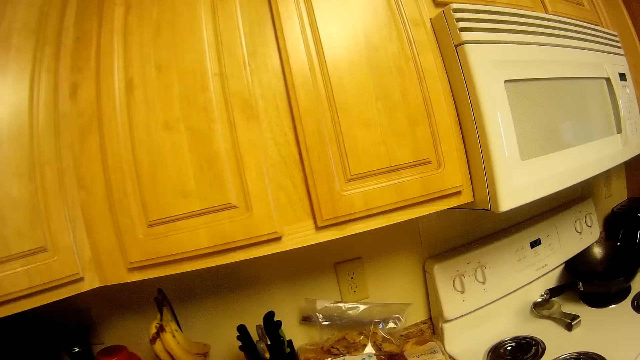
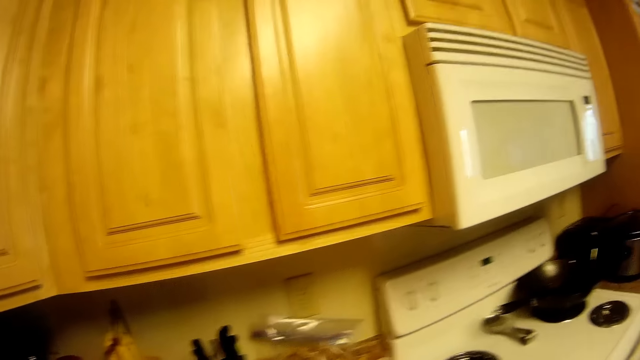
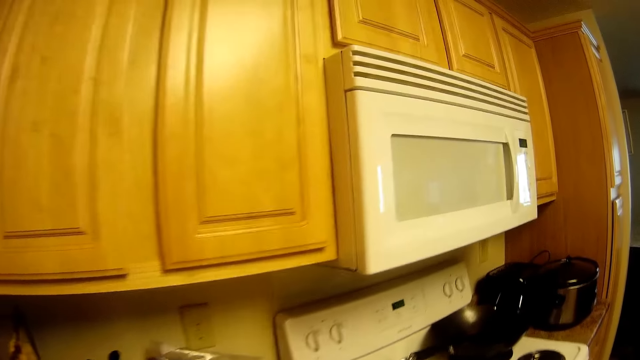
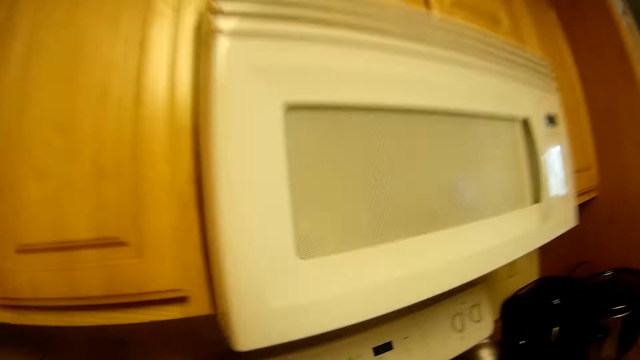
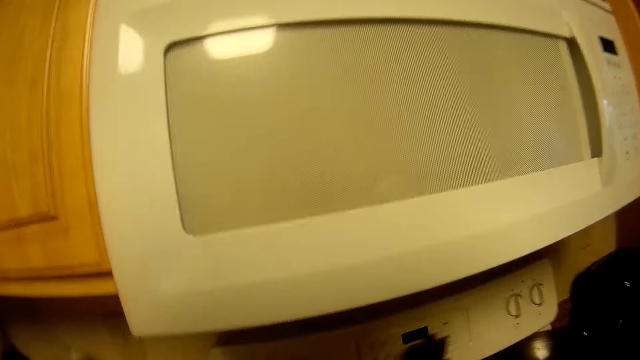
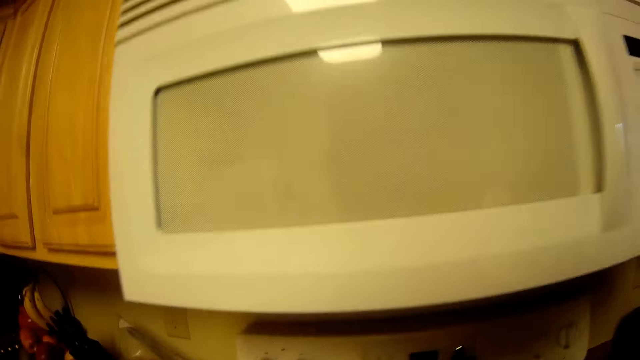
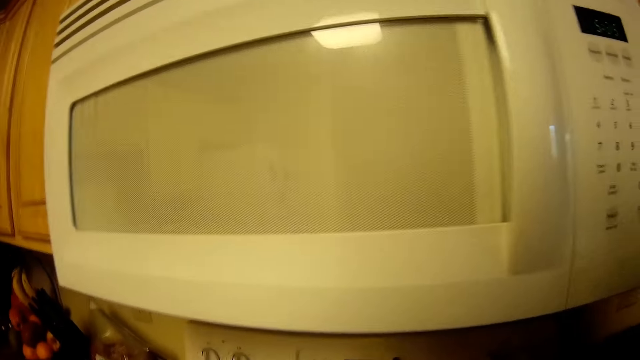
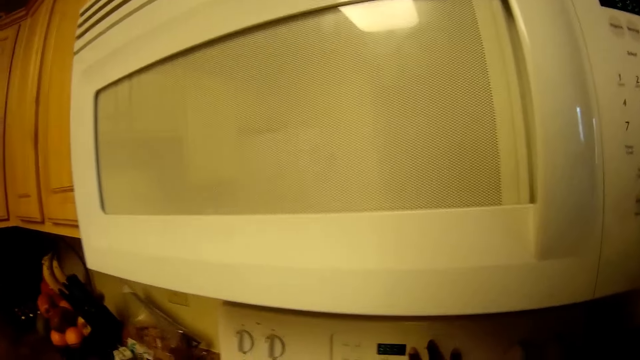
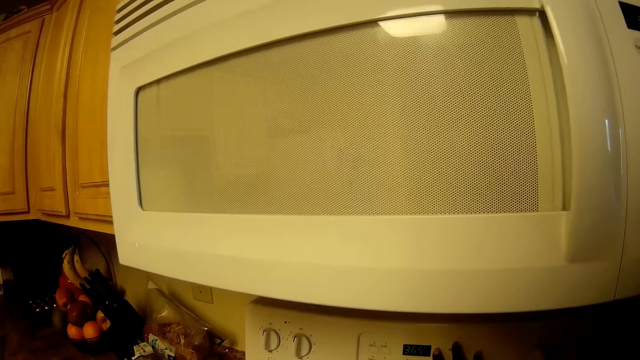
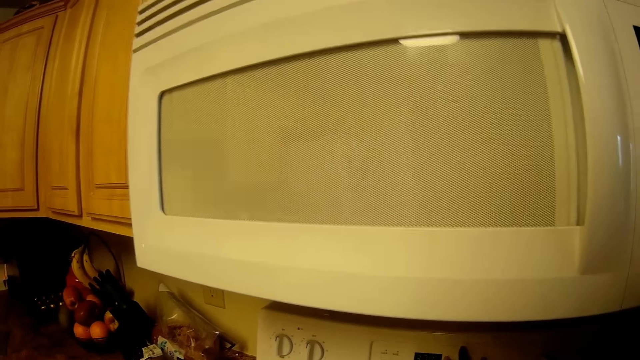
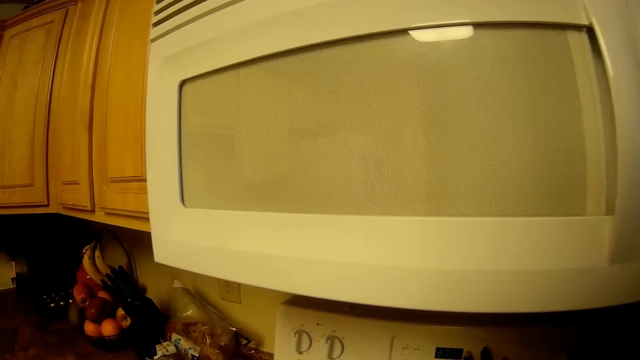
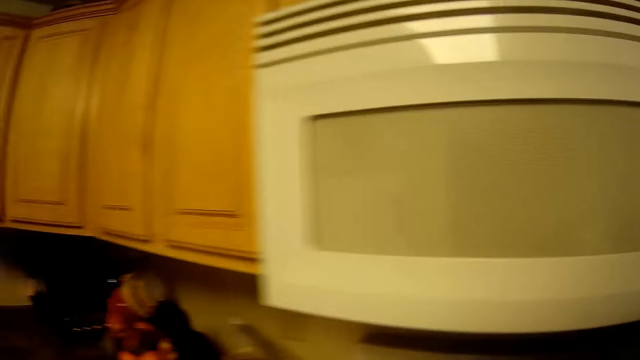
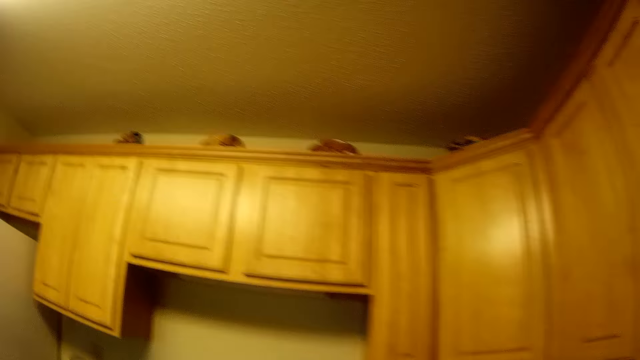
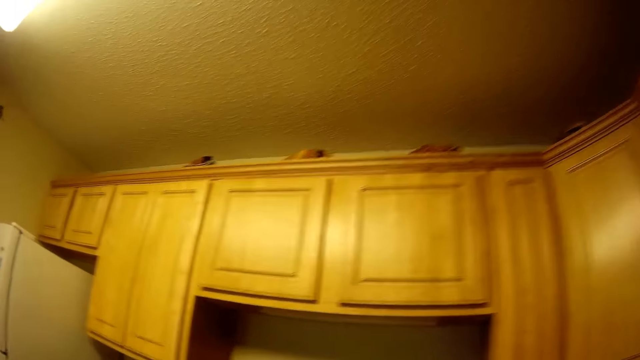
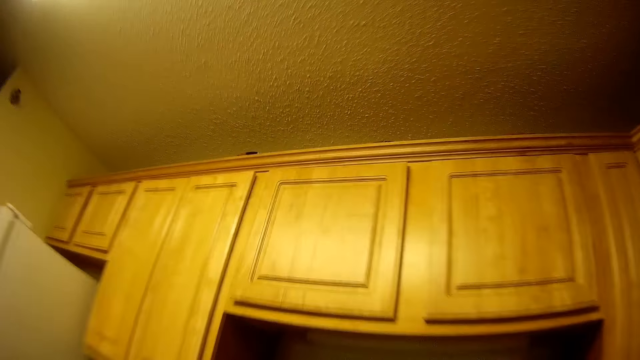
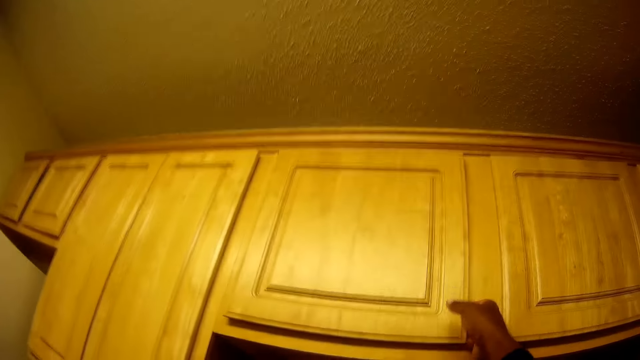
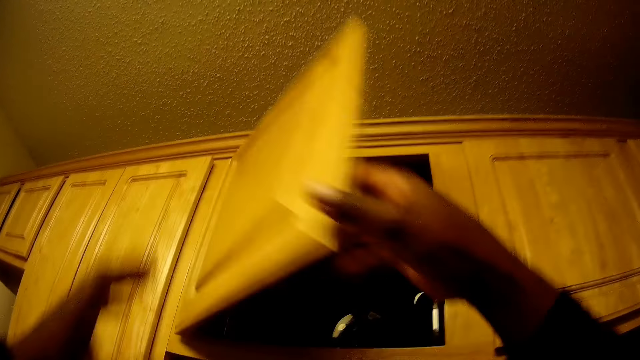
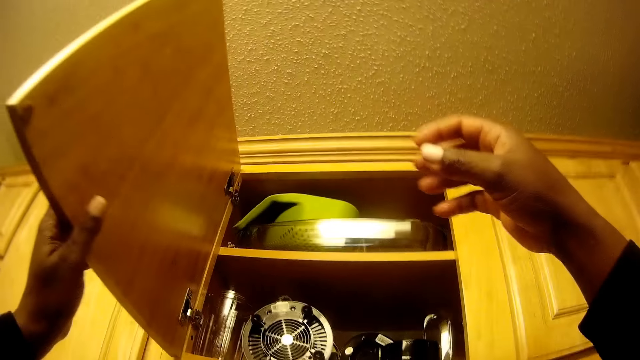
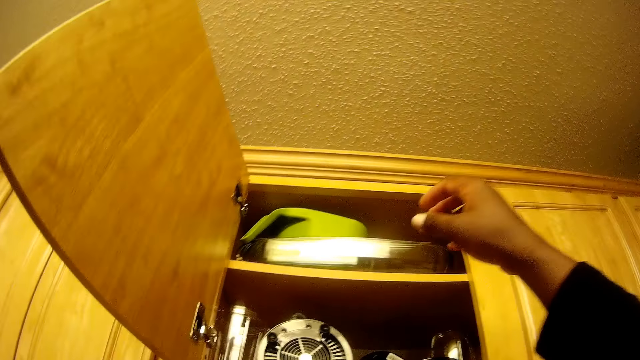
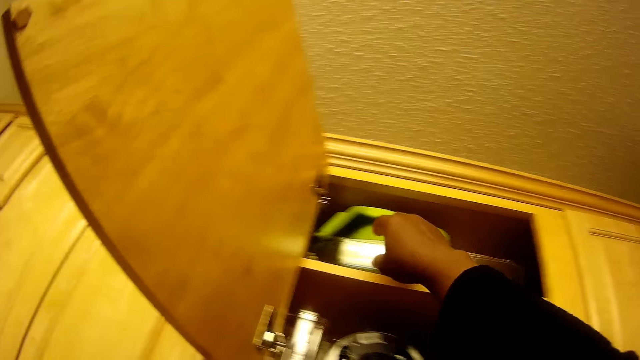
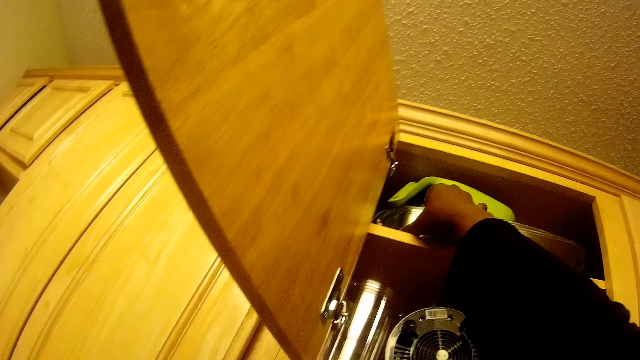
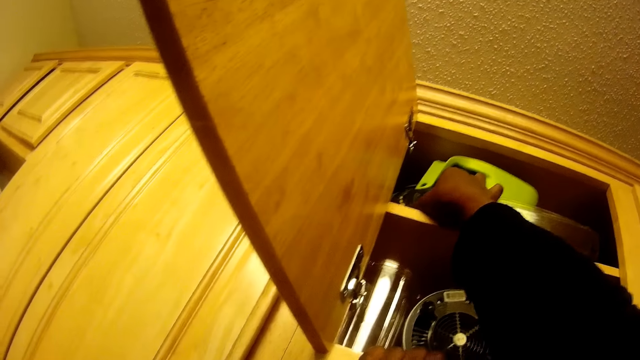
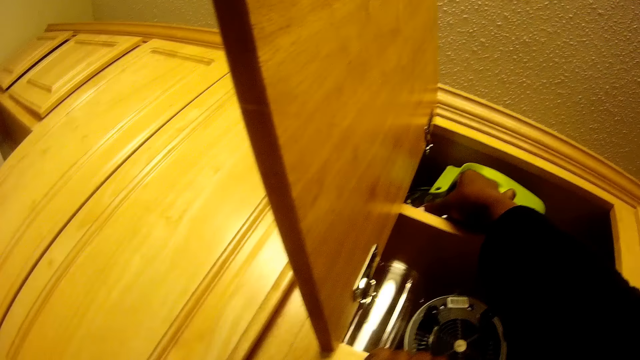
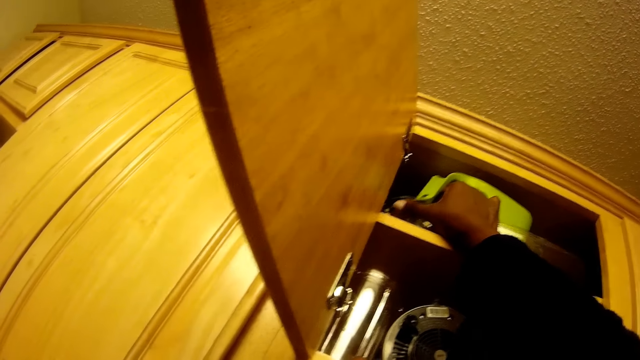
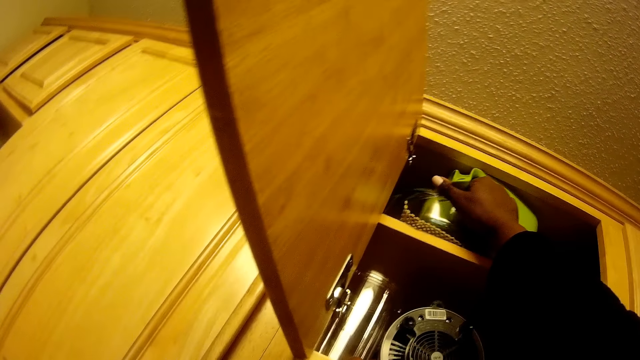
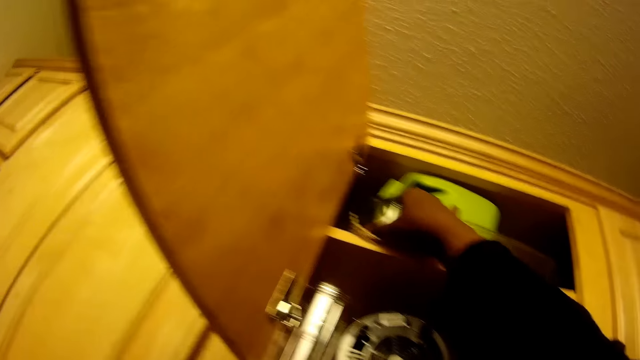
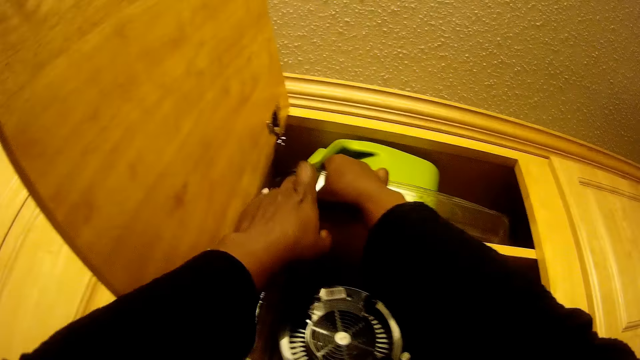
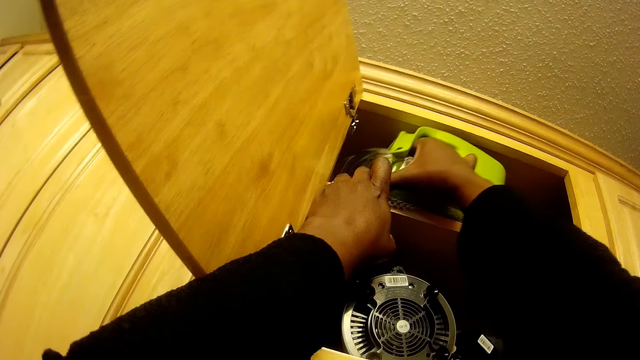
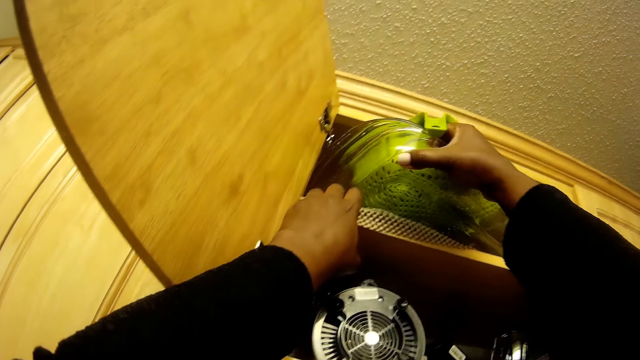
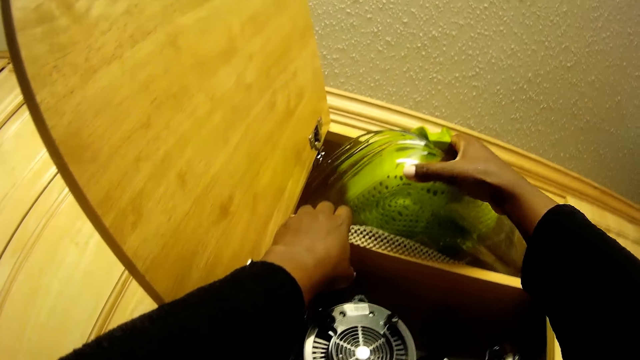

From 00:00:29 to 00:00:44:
A girl interacts with another girl. The camera wearer presses the buttons on the socket. She walks to the cupboard section. She opens a cupboard with her right hand, and holds the cupboard with her left hand. She takes the containers from the cupboard. She moves a container in the cupboard with her right hand. She interacts with the first girl and another girl.

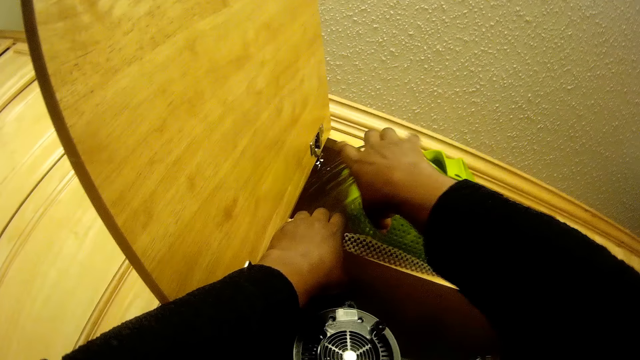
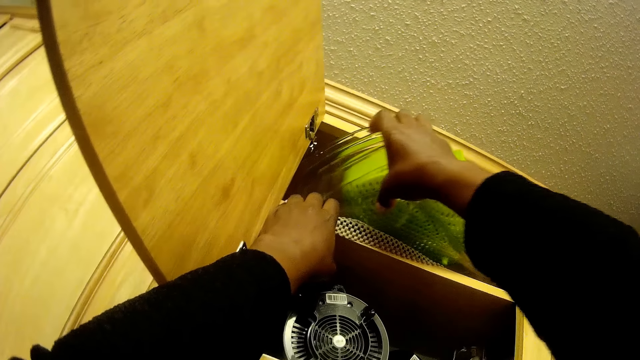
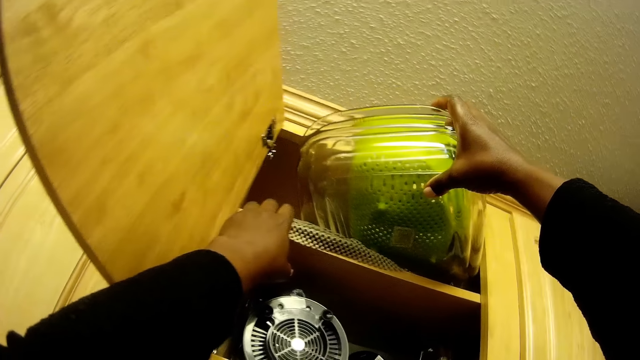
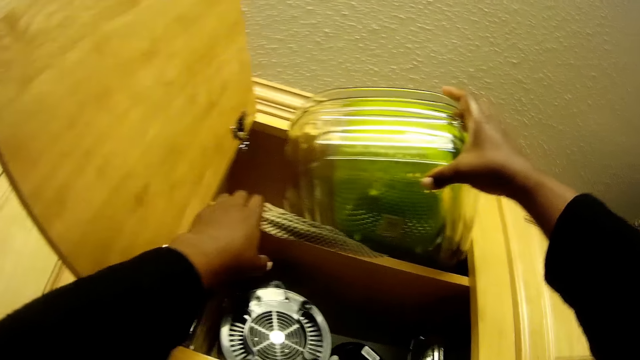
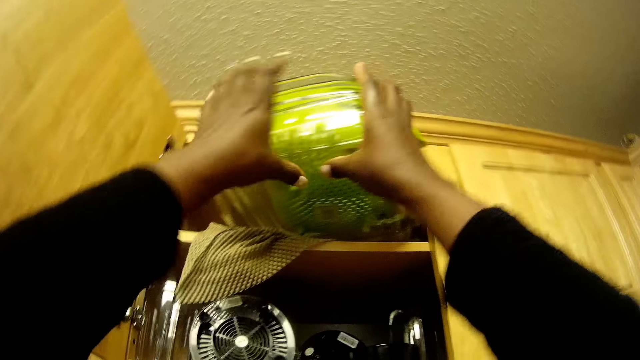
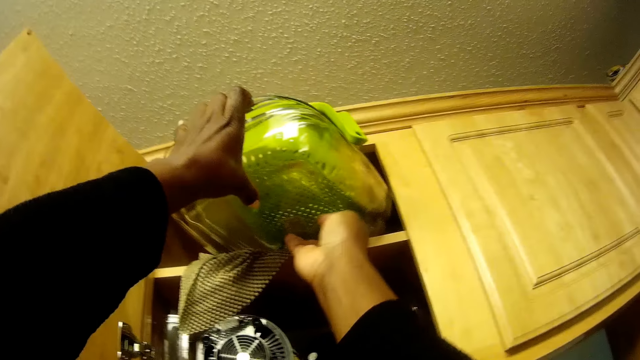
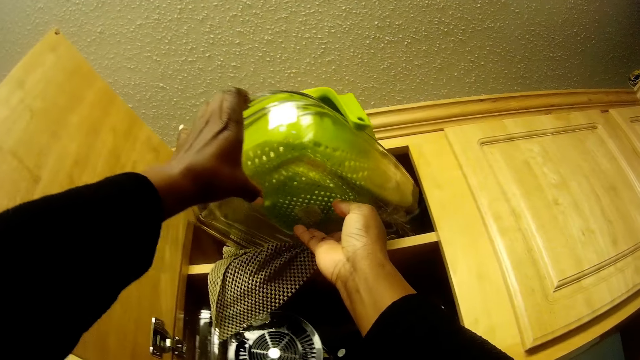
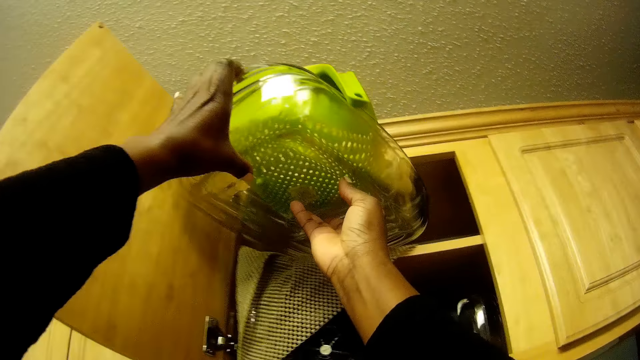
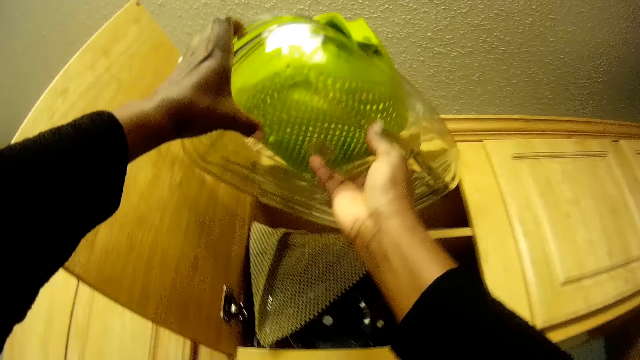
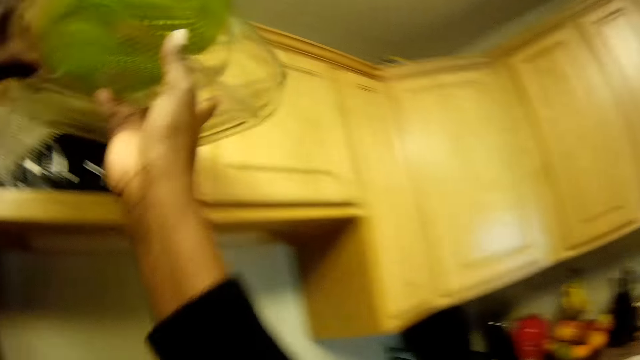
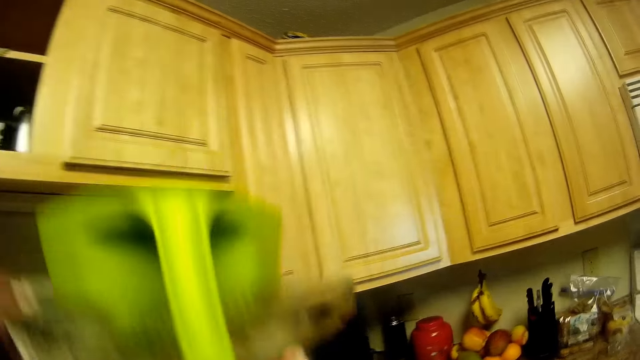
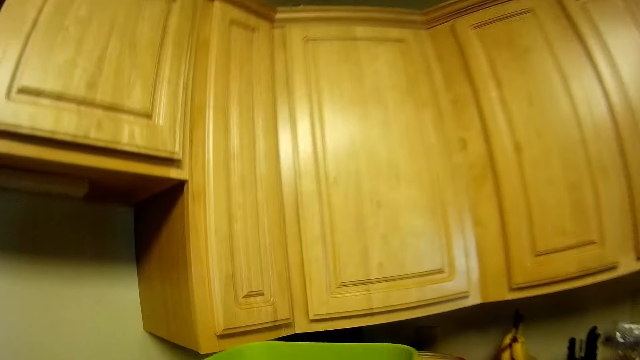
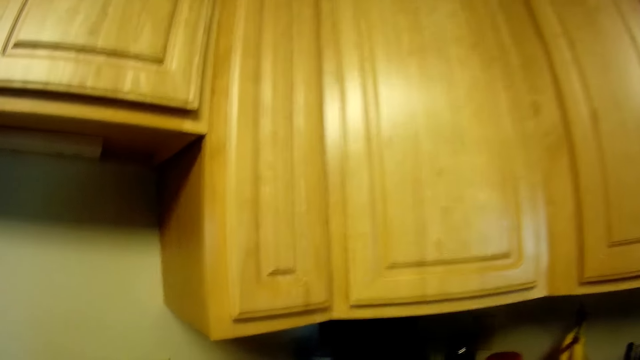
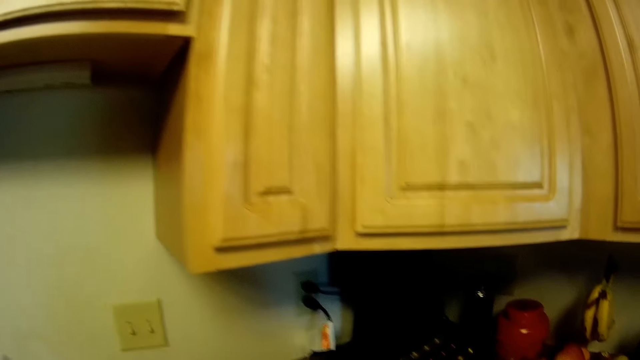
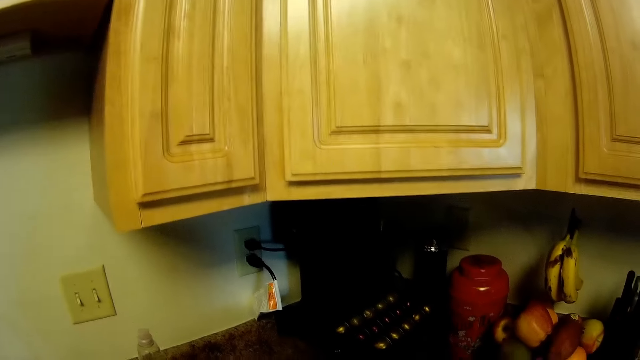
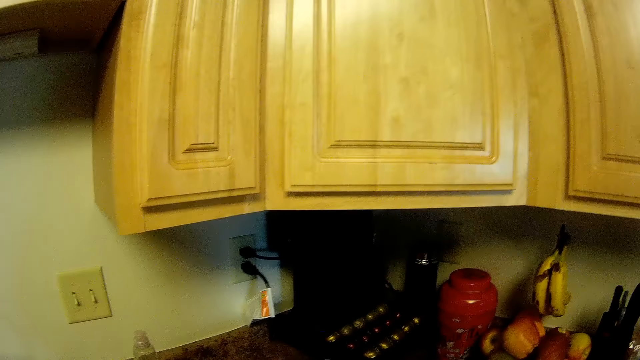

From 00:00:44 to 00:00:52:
The camera wearer carries the container from the cupboard with both hands.
